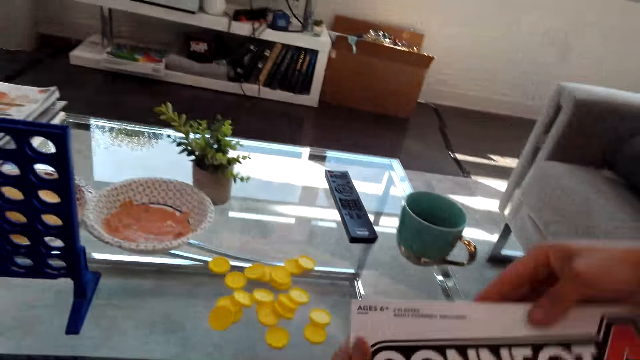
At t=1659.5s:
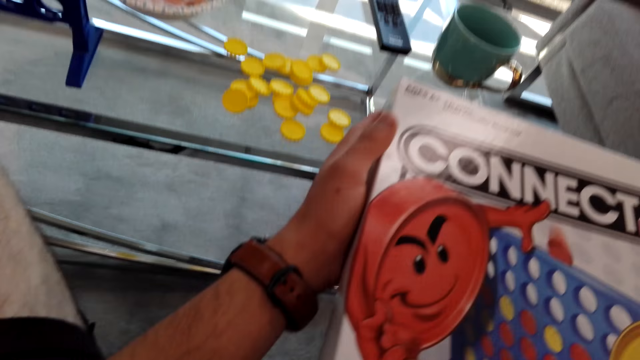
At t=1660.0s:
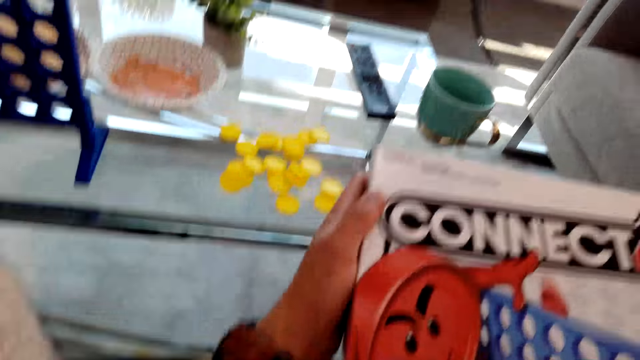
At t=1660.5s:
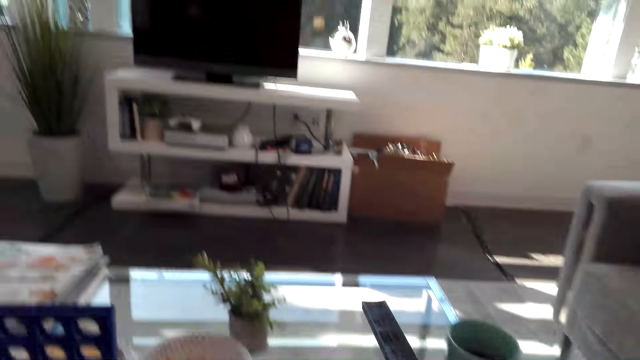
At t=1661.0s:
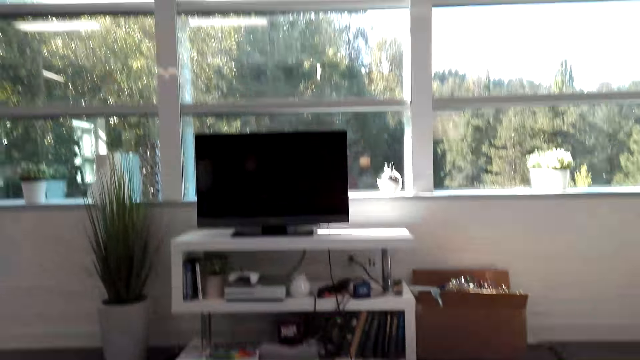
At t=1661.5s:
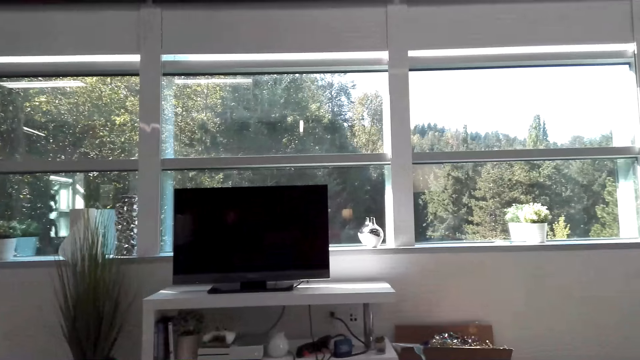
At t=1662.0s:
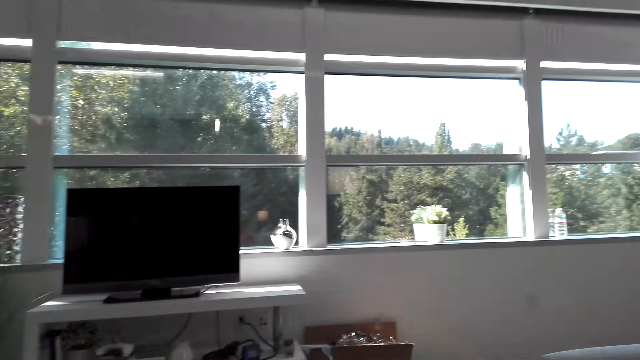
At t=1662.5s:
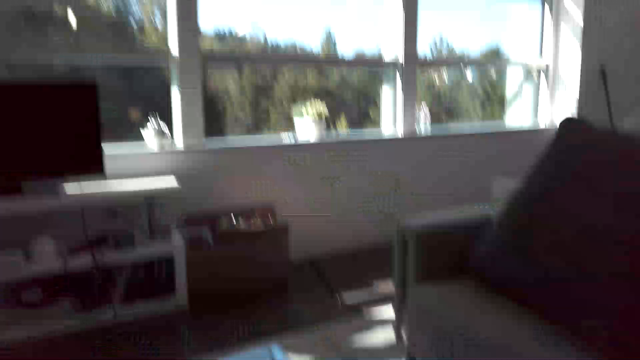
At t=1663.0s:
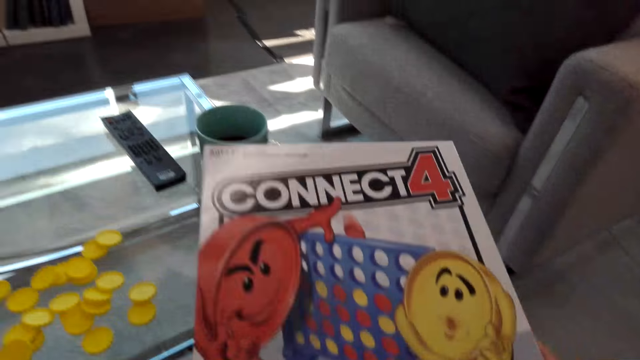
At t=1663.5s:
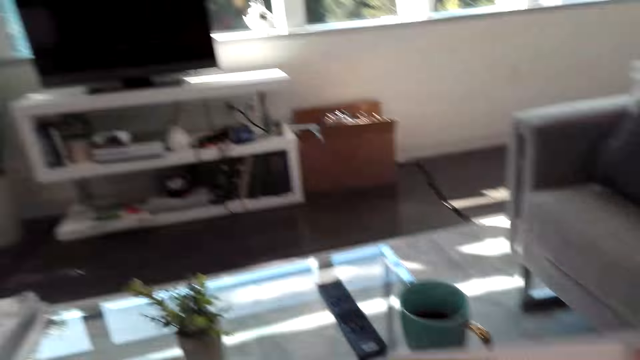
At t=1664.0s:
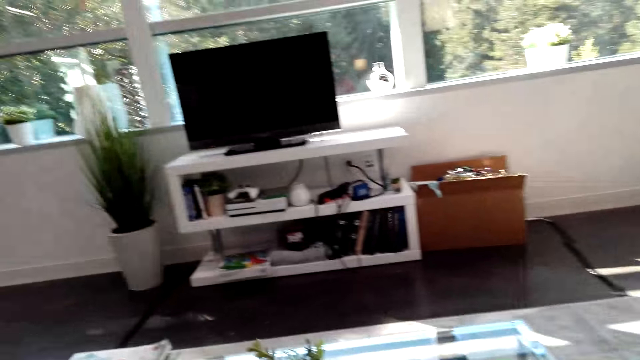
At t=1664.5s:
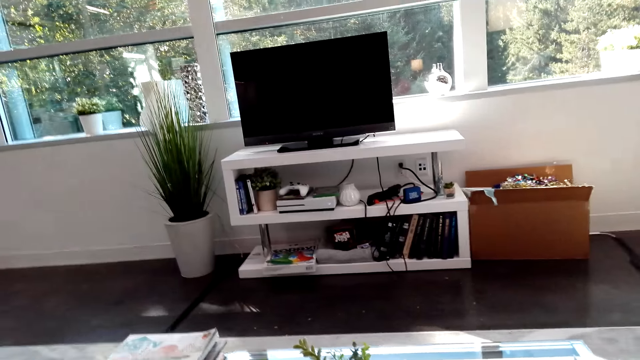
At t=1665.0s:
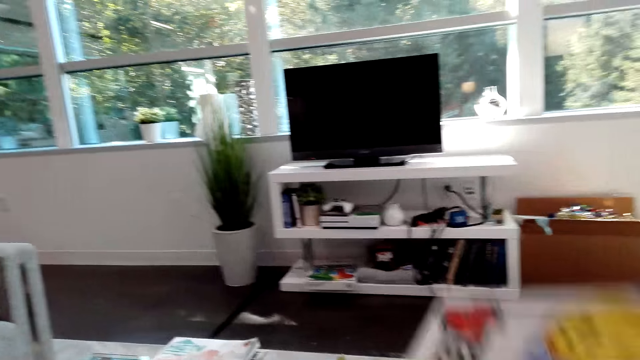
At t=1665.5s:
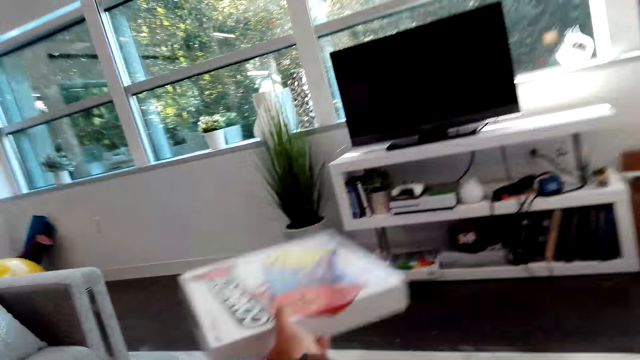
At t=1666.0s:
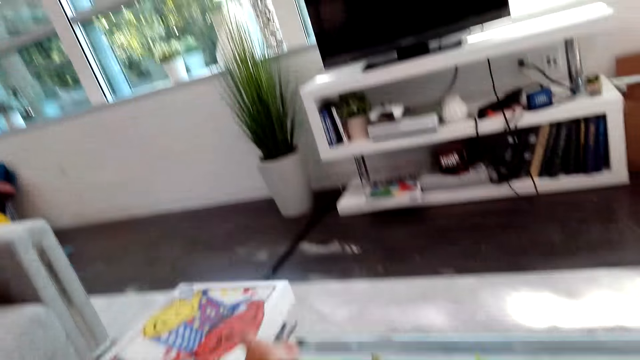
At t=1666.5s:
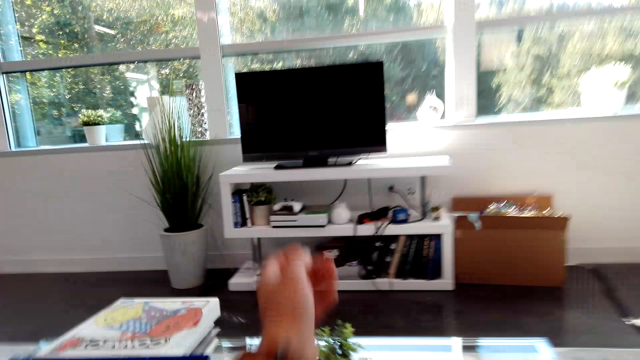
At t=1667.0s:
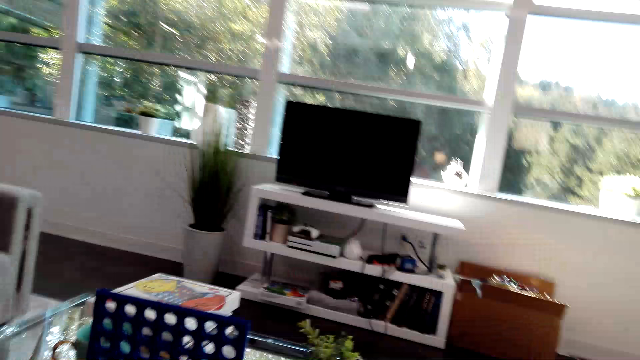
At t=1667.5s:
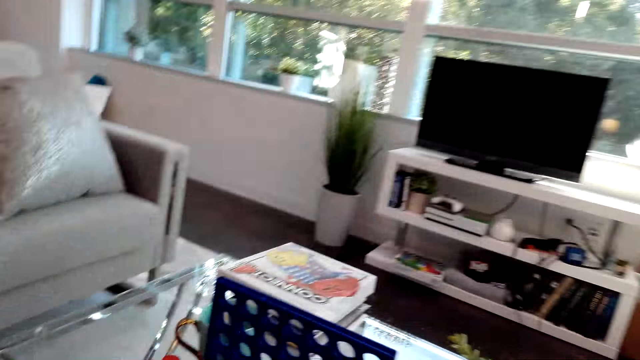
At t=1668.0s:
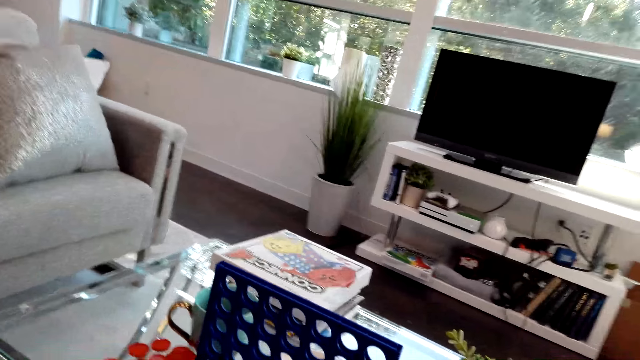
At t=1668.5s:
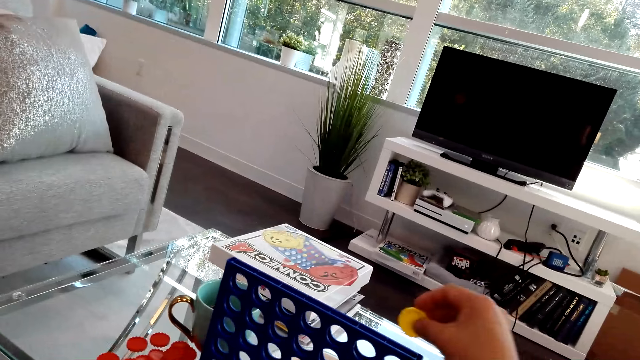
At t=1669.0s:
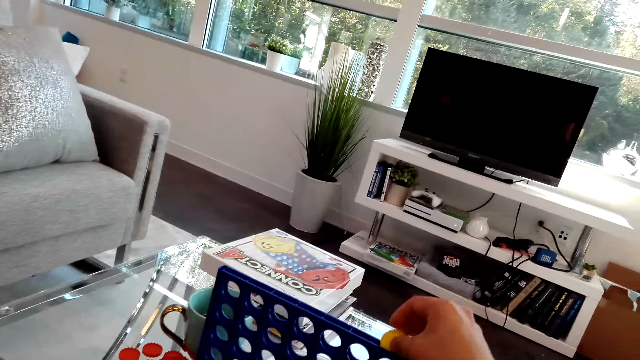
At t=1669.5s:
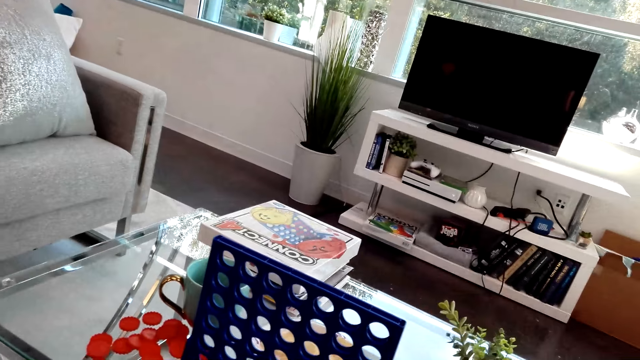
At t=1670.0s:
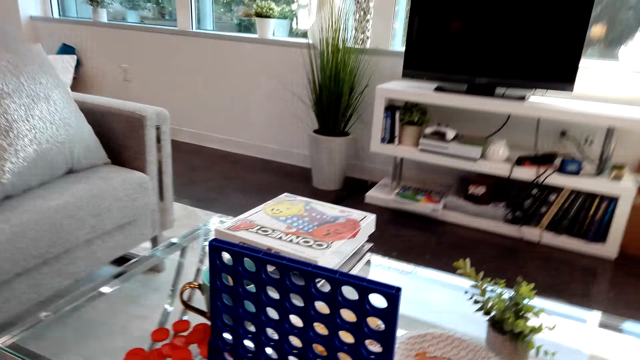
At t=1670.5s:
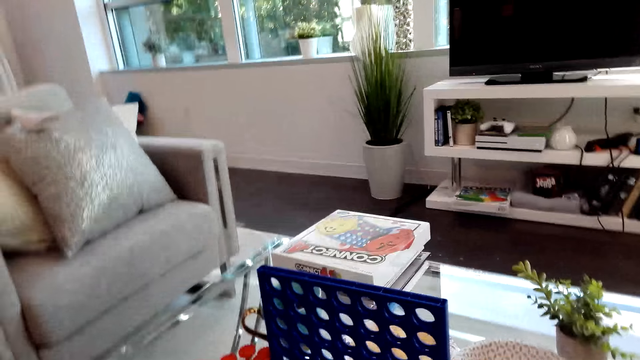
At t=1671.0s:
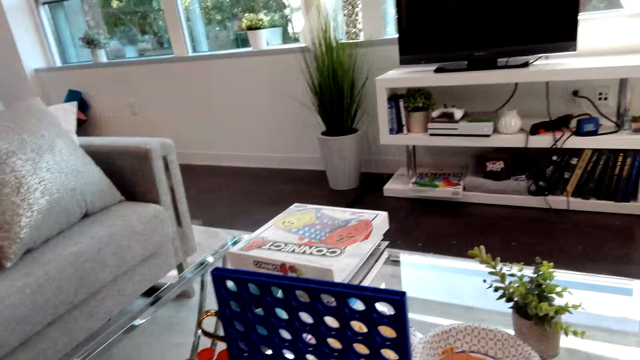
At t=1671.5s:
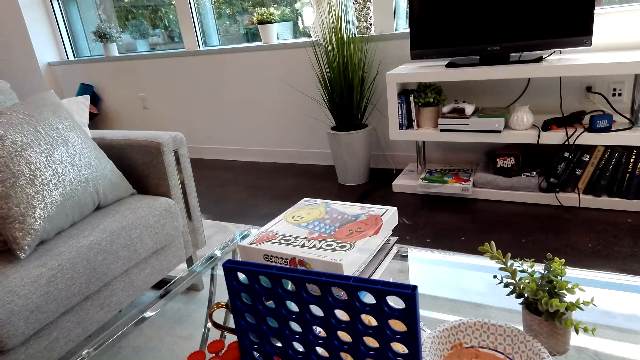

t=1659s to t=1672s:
The camera wearer looks around and puts the Connect Four board box on the table. They play the Connect Four game and drop Connect 4 game coins on the board.

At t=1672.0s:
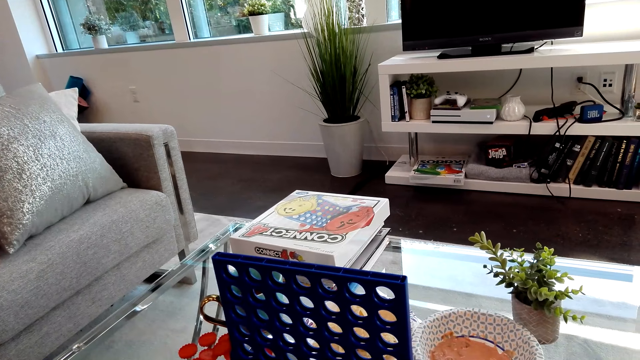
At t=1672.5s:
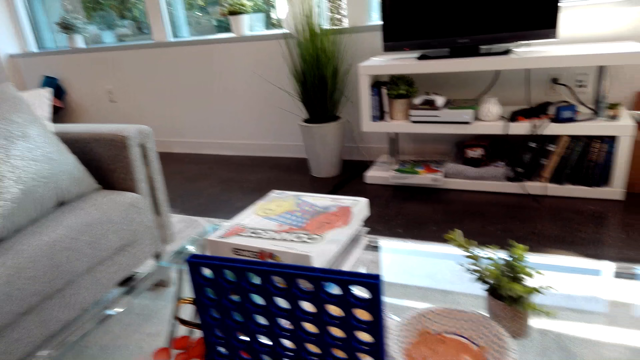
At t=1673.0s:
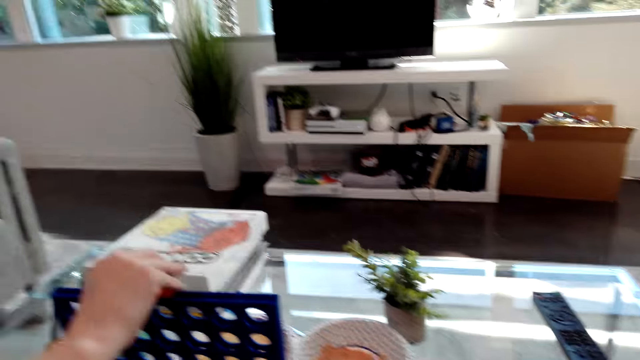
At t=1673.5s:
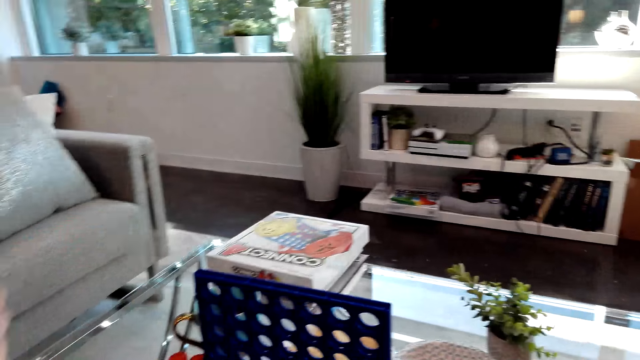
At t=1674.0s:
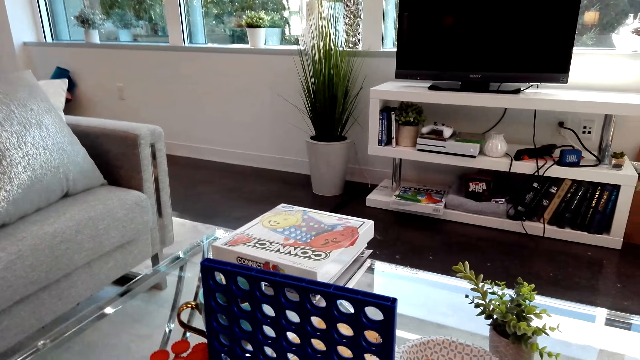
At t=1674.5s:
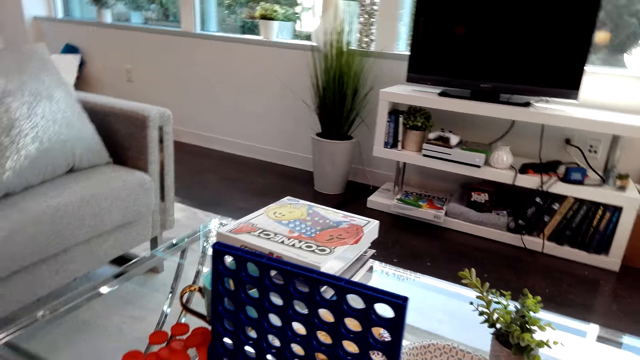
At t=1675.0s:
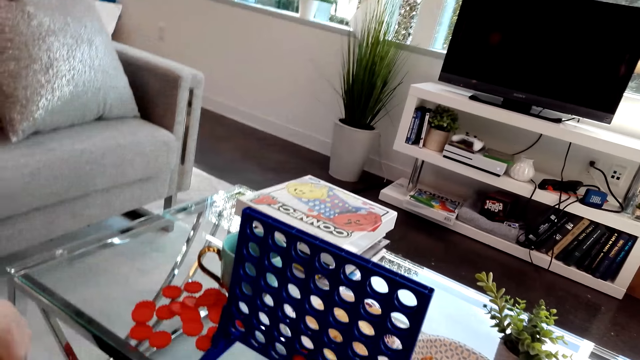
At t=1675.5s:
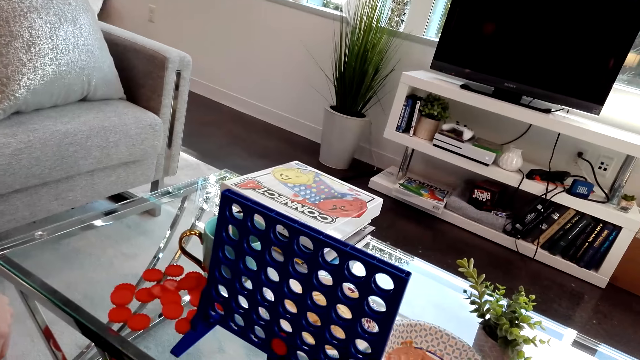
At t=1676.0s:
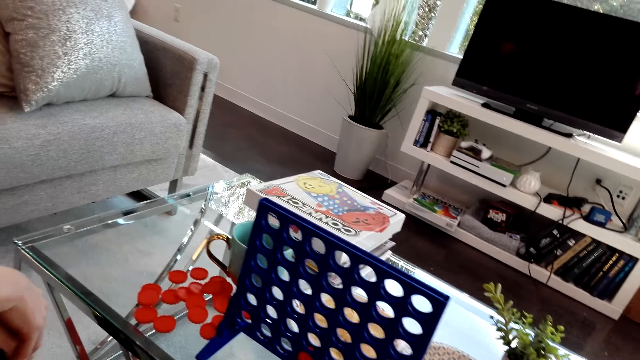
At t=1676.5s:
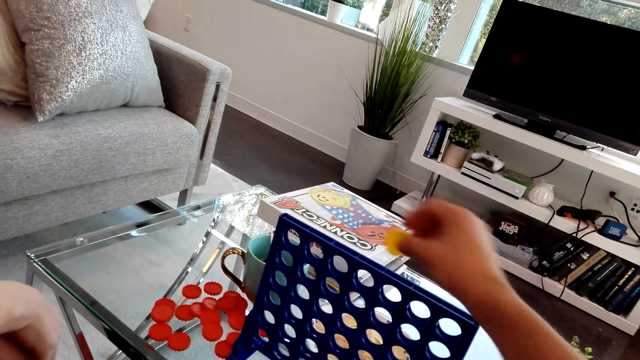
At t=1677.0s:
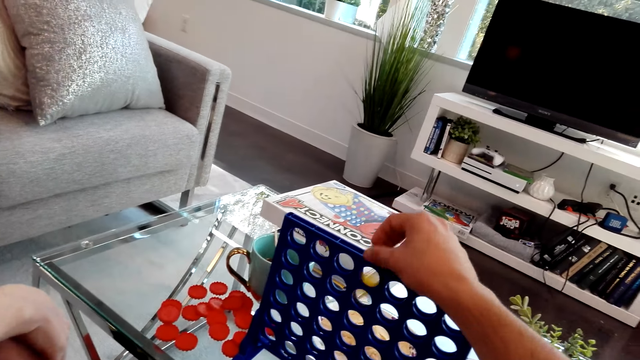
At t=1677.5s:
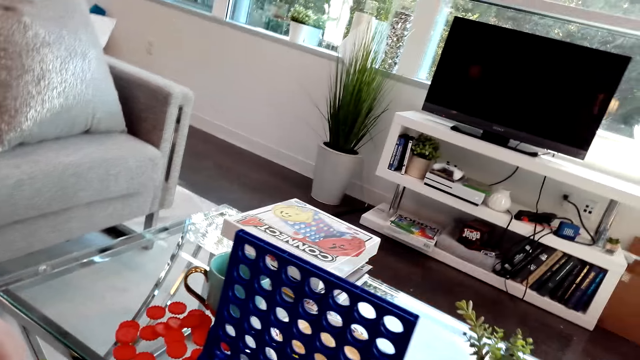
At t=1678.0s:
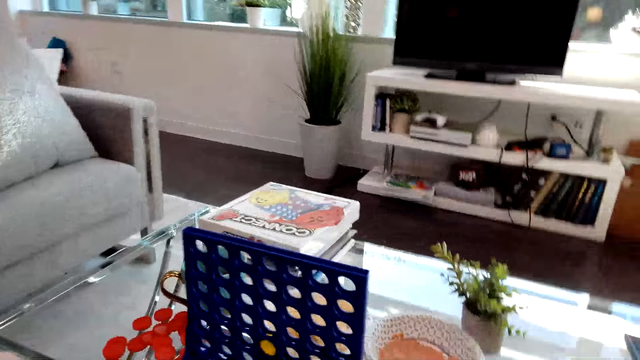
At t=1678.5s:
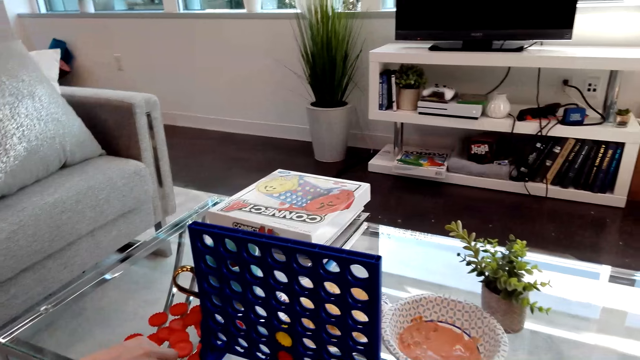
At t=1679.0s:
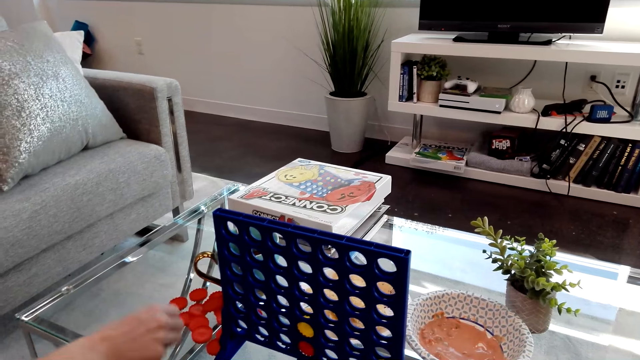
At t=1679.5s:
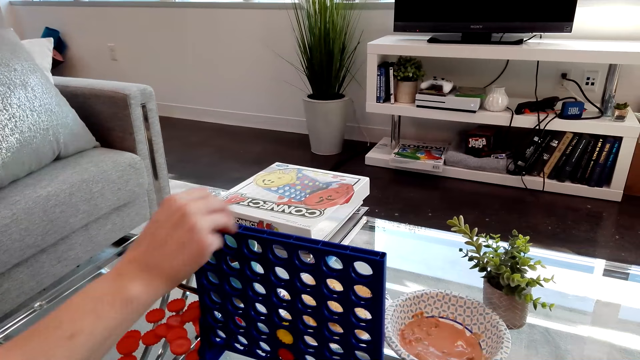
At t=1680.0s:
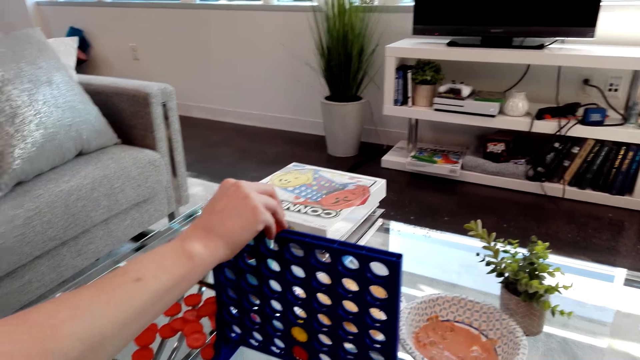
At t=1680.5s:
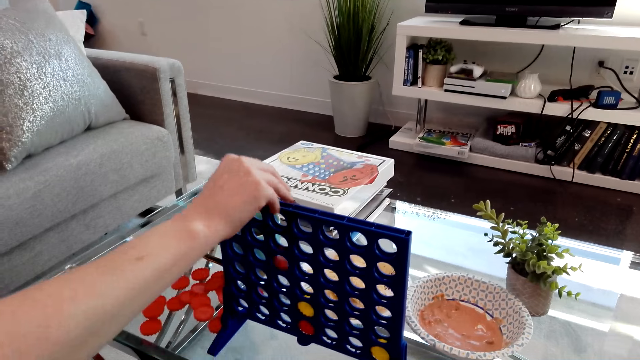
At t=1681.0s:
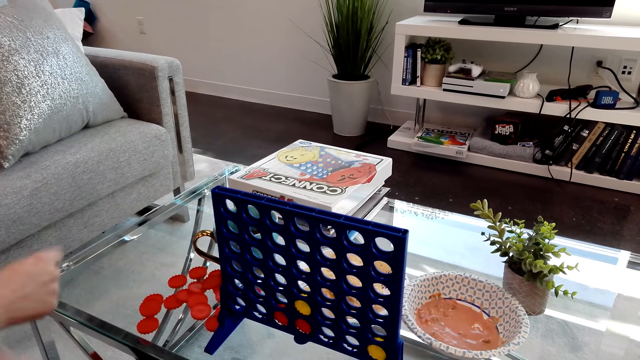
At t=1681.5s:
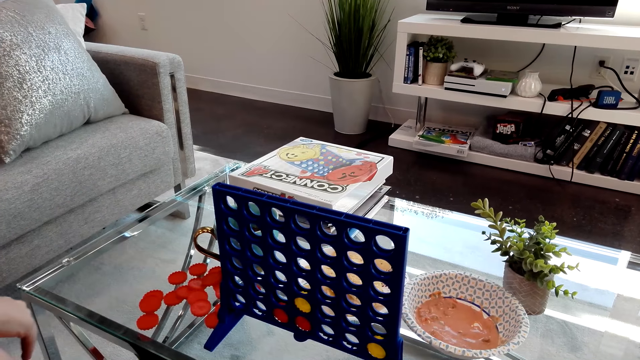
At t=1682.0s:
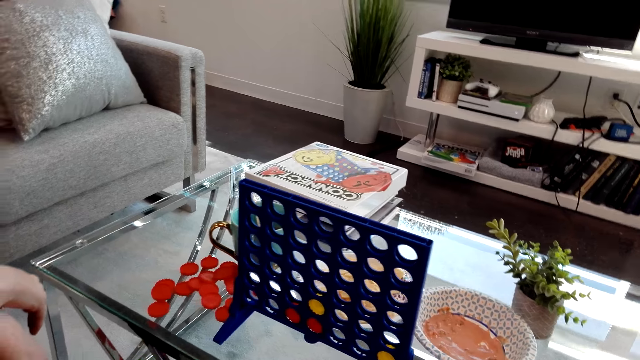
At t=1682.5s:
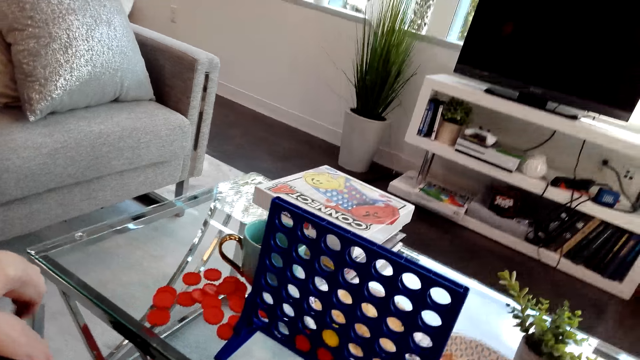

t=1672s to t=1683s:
A lady drops Connect 4 game coins on the board and plays the Connect Four game. The camera wearer drops the Connect 4 game coins on the board and plays the Connect Four game. The lady plays the Connect Four game and drops the Connect 4 game coins on the board.
